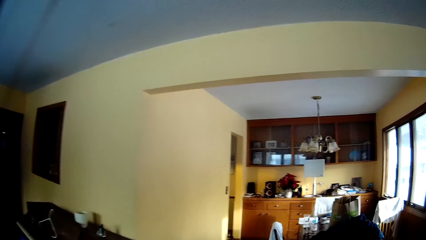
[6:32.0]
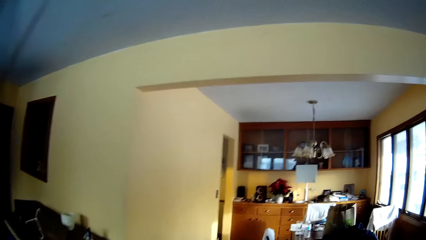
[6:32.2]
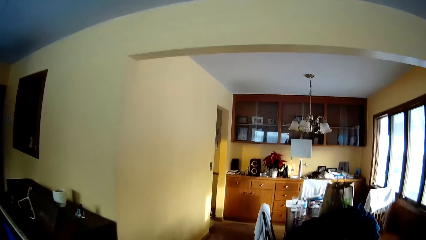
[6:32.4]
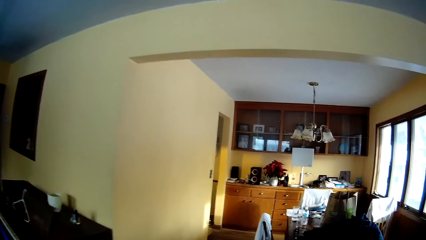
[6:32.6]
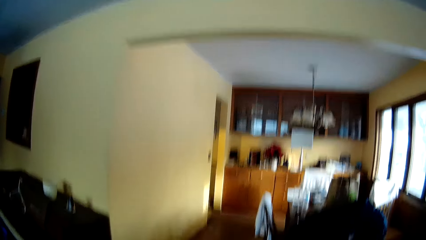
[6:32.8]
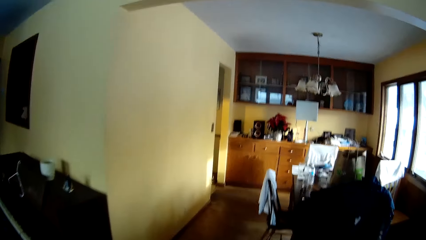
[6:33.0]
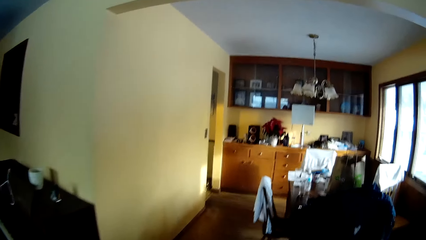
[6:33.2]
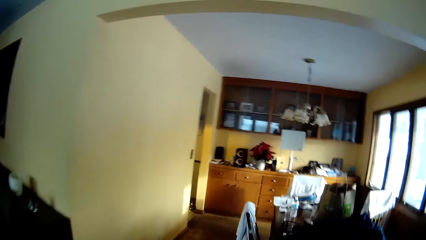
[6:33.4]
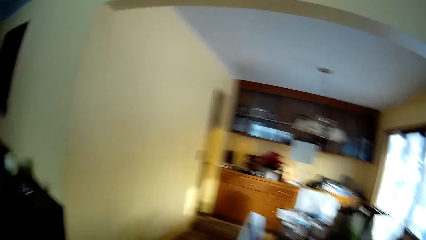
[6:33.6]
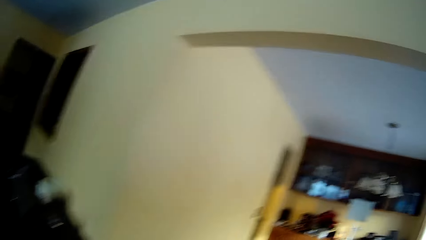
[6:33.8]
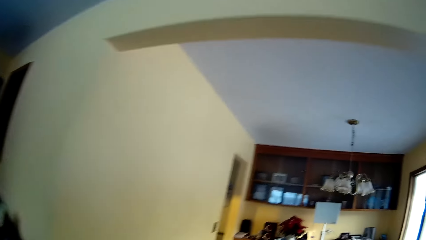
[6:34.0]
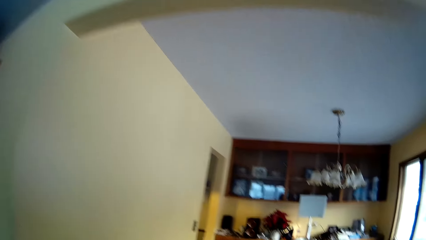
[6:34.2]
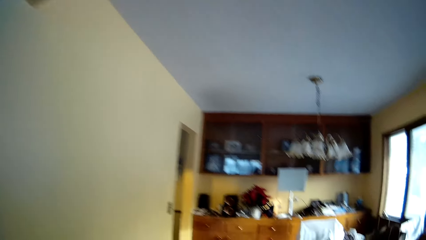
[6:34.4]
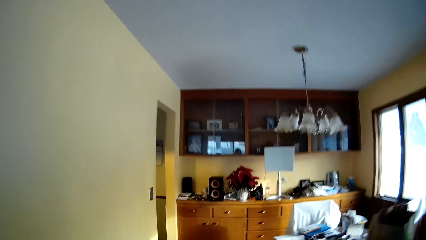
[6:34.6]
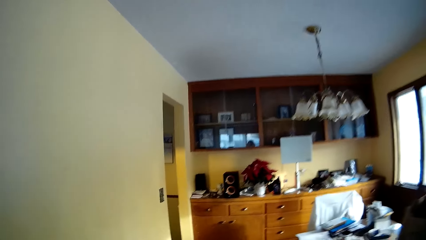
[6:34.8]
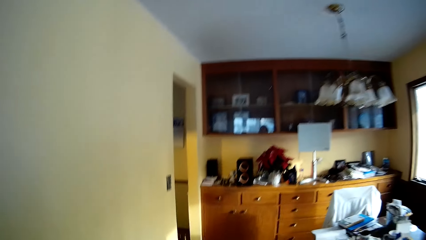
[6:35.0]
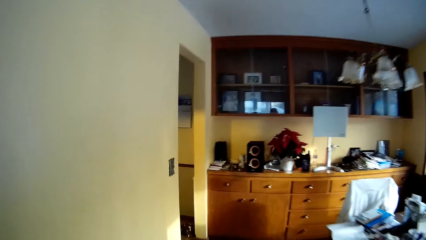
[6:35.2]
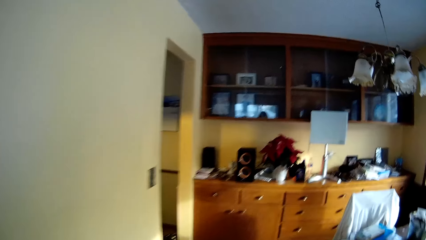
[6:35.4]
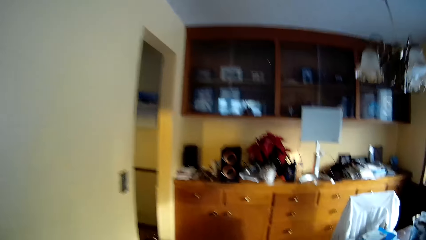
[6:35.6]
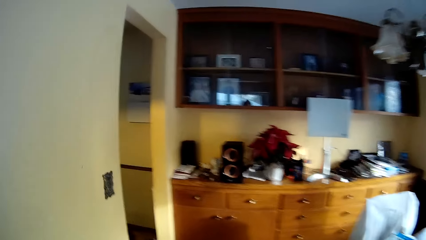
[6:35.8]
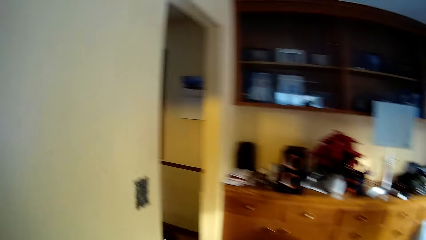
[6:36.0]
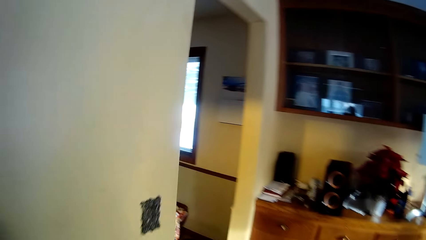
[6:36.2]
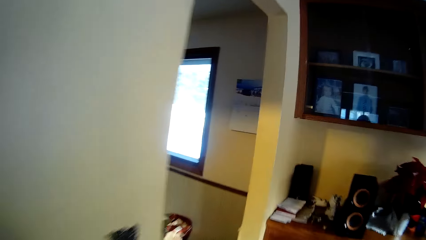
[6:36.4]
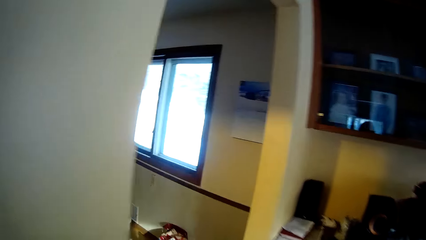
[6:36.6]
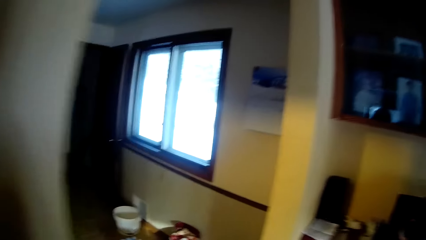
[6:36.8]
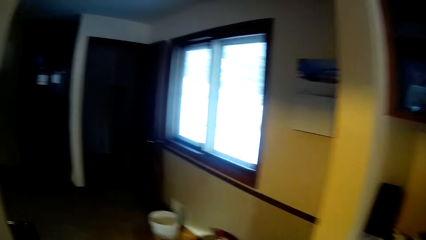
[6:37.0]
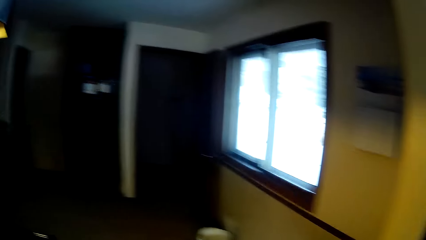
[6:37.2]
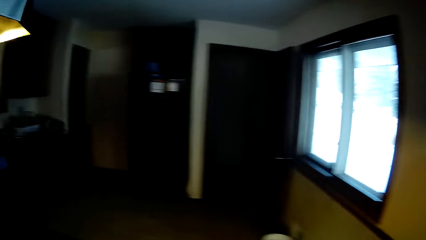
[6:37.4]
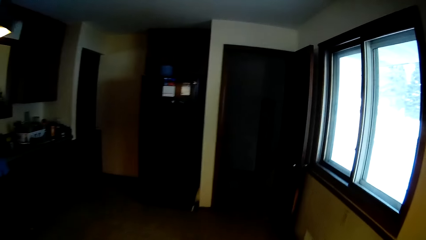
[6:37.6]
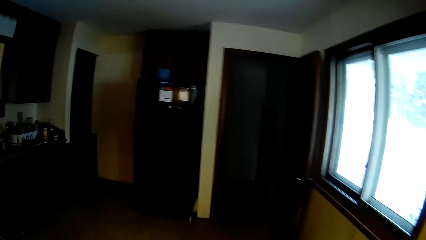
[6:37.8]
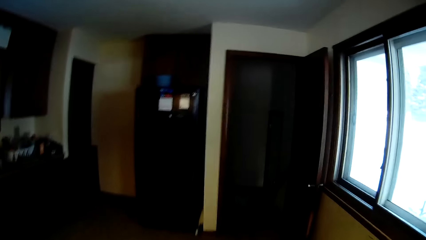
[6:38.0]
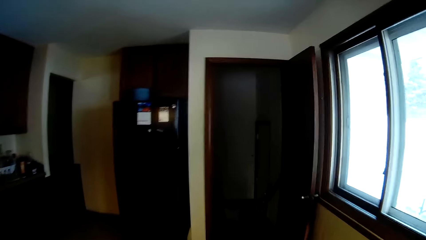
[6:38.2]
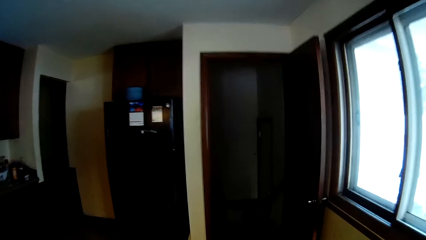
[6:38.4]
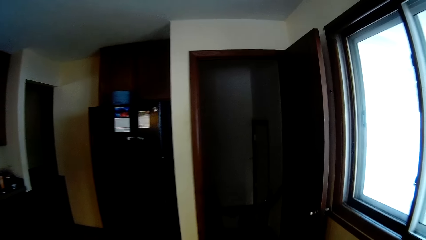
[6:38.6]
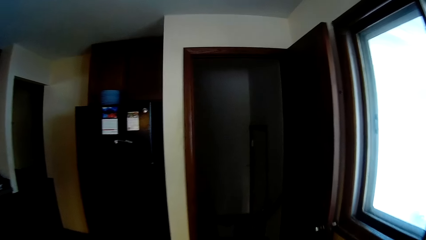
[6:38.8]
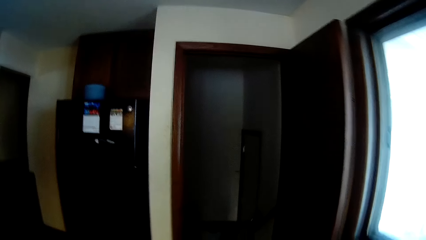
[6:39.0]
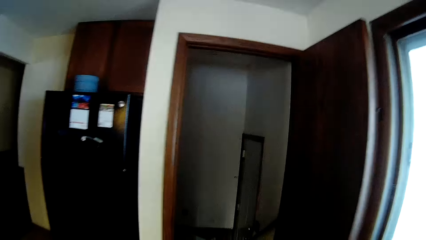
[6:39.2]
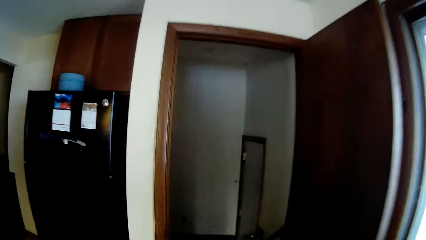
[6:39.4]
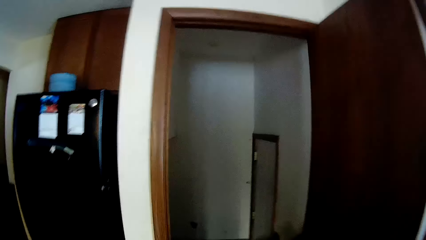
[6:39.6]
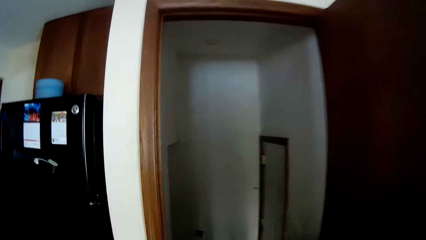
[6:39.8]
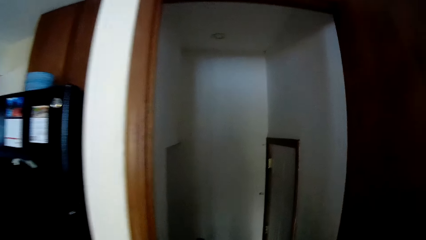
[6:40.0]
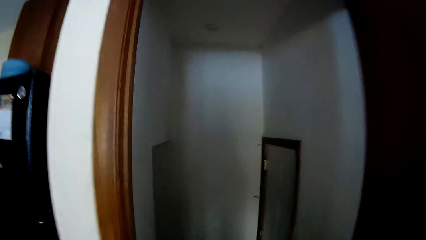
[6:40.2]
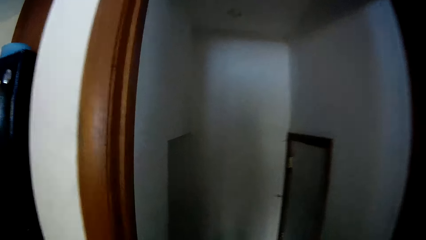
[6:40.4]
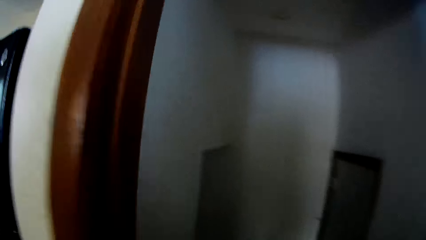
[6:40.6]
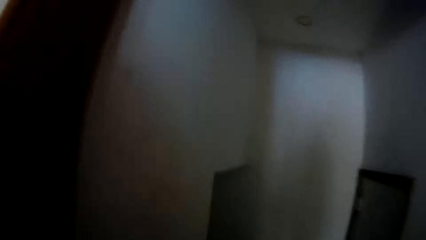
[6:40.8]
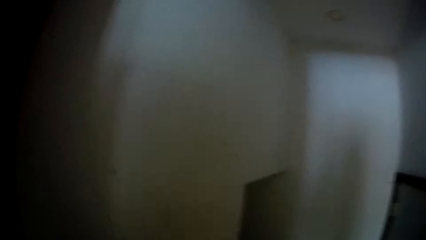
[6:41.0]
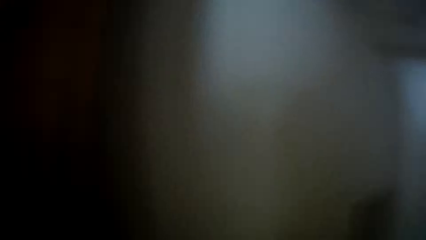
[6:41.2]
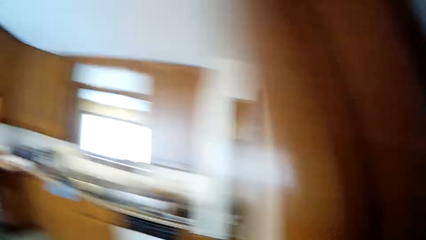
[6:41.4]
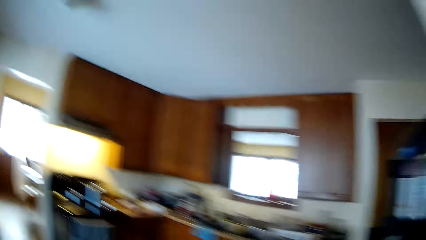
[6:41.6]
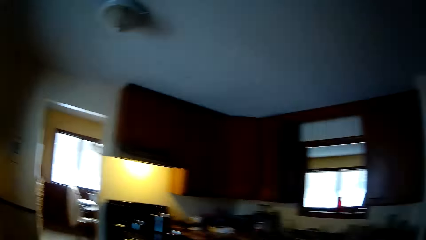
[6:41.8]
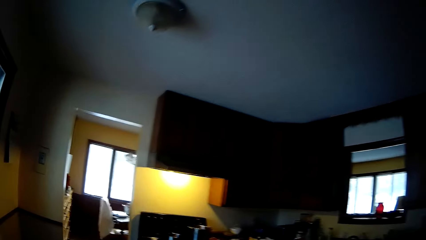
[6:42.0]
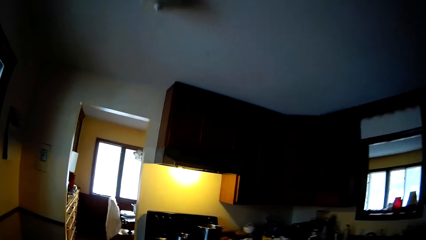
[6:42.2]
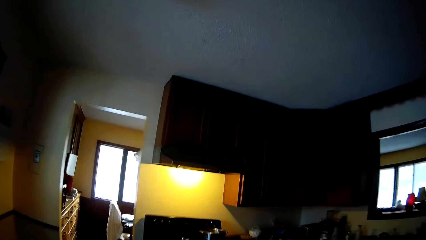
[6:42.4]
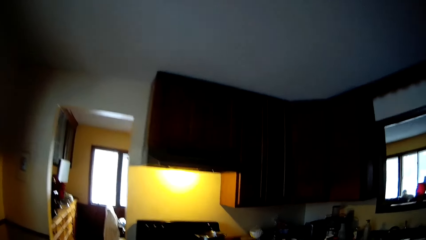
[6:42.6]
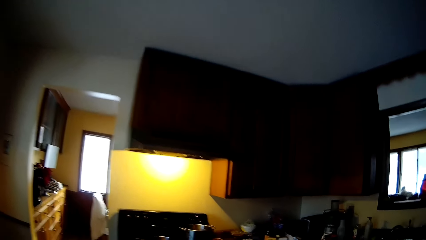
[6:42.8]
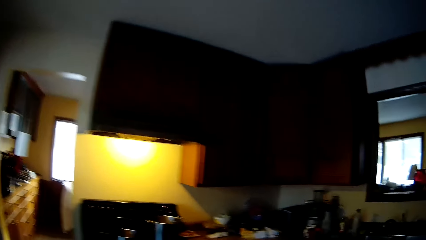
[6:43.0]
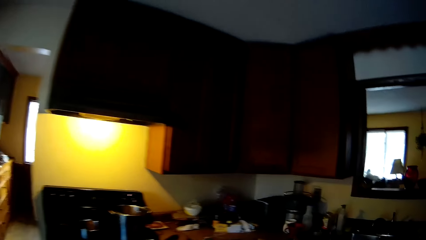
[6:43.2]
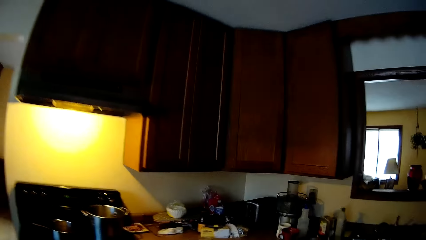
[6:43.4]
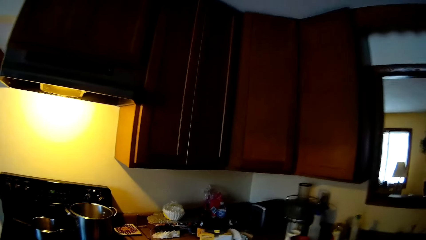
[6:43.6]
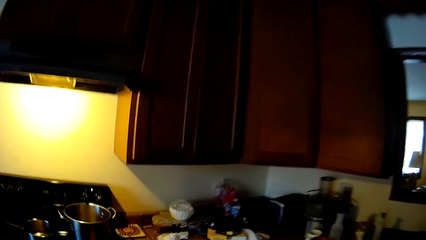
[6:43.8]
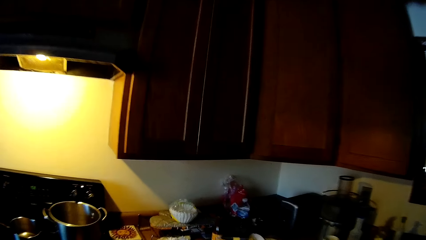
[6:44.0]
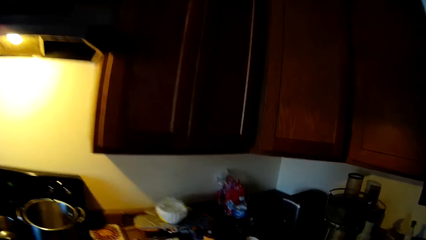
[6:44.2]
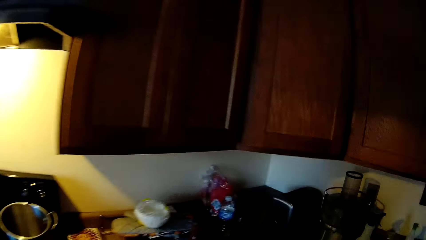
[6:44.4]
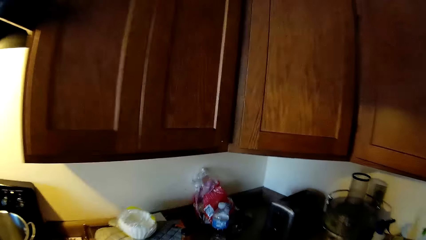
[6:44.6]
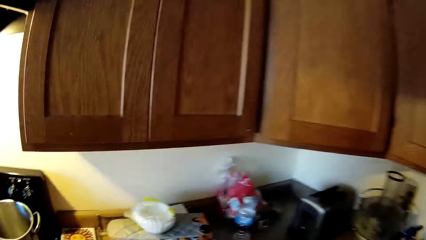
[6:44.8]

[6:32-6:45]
The camera wearer moves towards the shelves. They turn towards the kitchen. They walk away from the sitting room. They walk back into the kitchen.

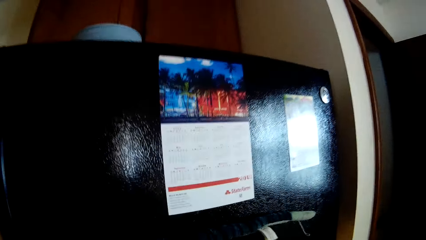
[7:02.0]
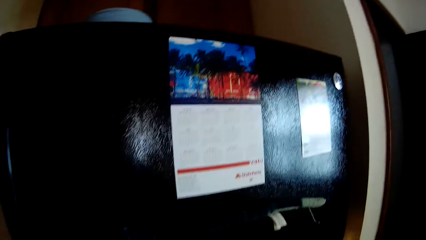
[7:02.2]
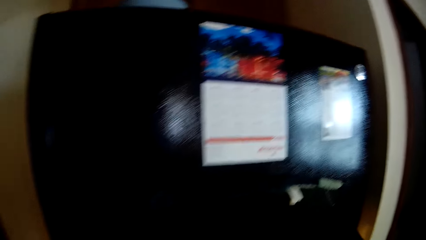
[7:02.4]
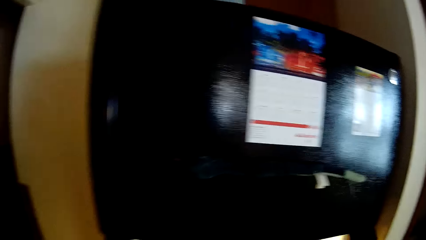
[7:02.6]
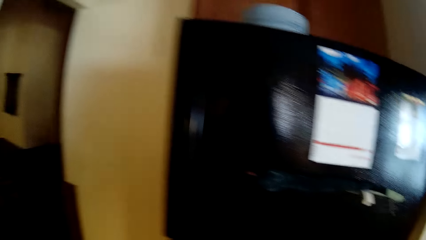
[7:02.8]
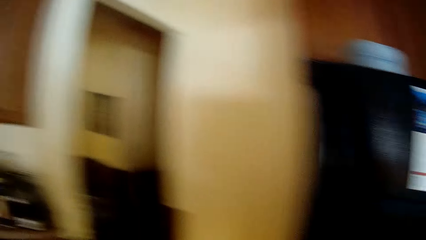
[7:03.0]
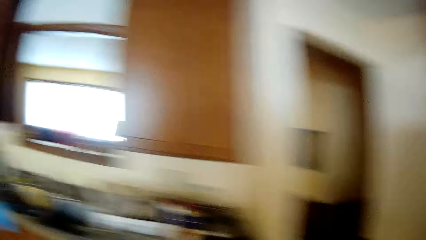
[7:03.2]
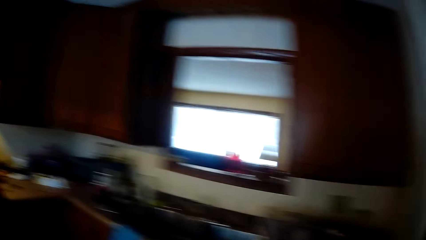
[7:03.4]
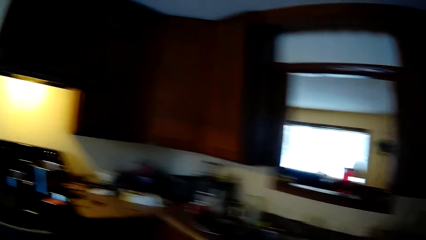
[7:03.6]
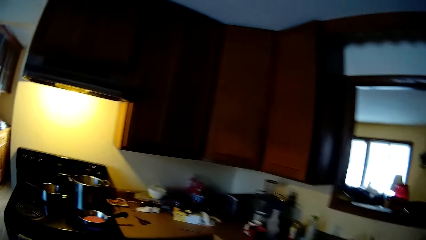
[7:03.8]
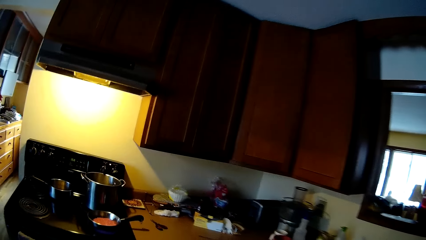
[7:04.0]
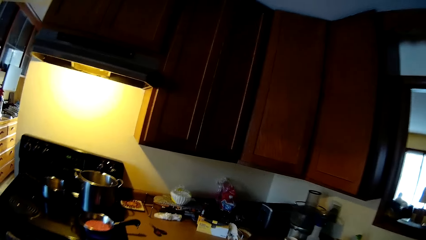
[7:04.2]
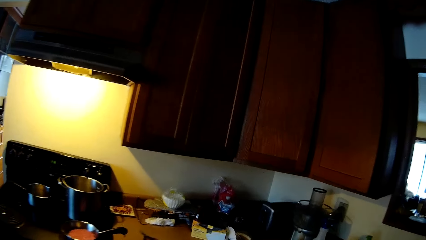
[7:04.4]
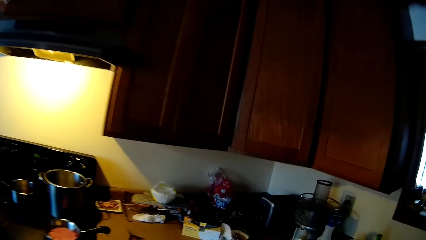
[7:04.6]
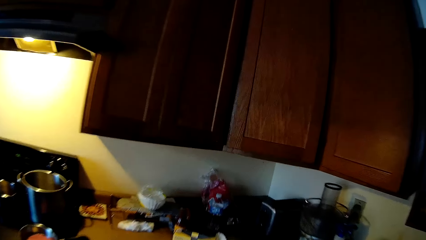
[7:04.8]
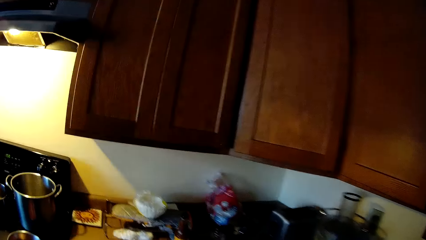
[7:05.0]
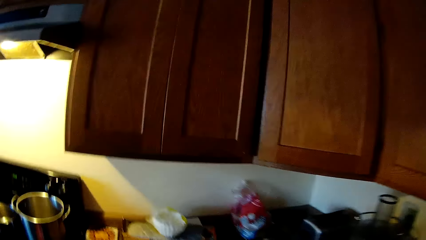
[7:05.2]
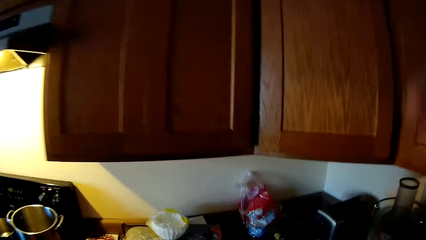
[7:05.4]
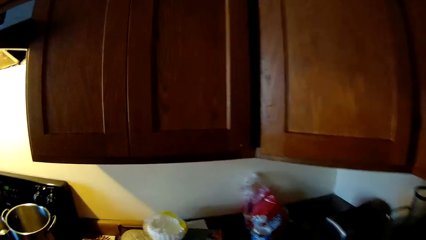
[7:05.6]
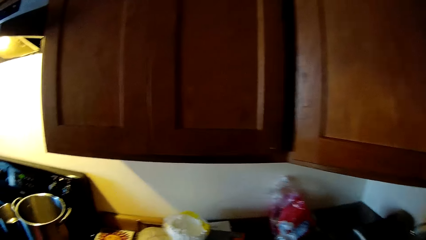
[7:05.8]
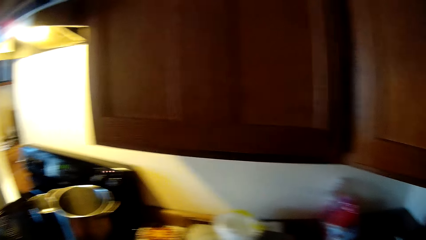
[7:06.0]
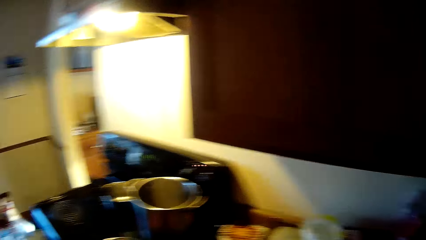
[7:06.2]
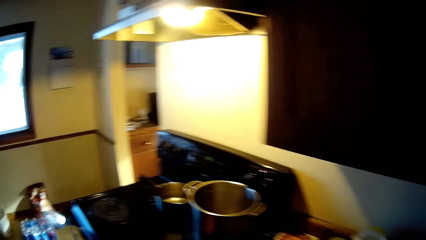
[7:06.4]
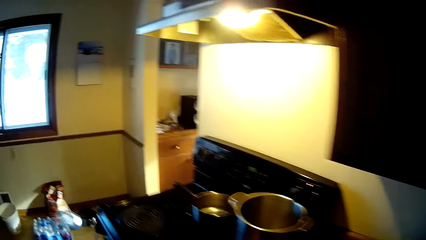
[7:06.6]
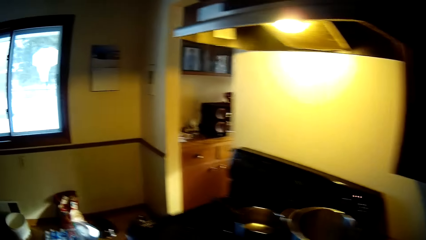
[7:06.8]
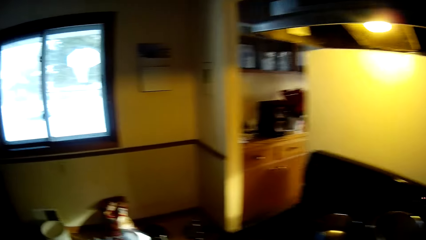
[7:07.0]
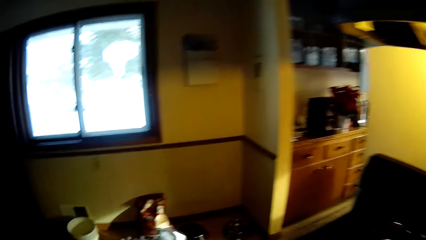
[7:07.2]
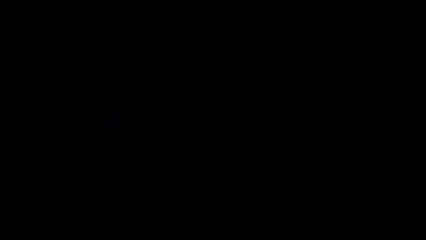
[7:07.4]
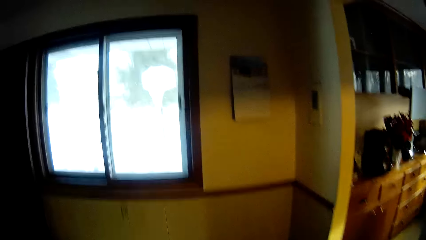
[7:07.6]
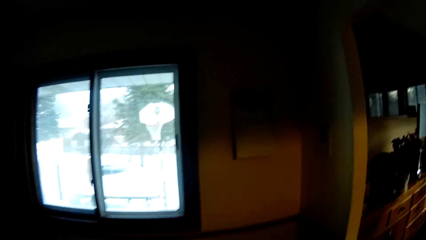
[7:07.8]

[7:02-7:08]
The camera wearer turns towards the stove.
